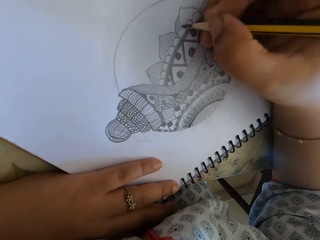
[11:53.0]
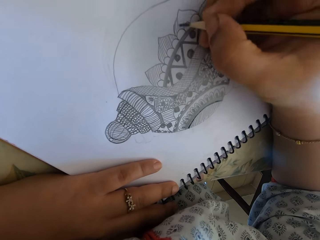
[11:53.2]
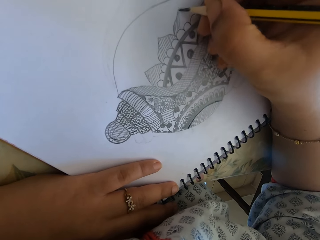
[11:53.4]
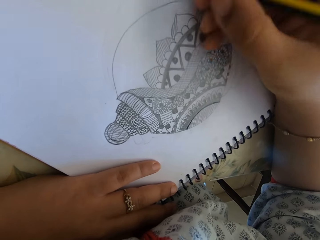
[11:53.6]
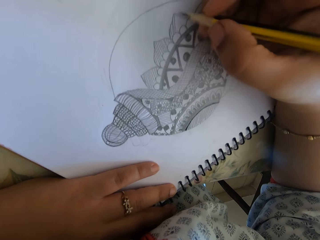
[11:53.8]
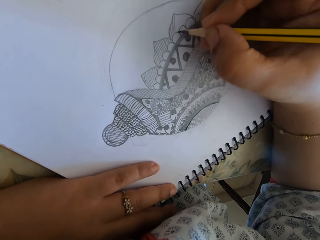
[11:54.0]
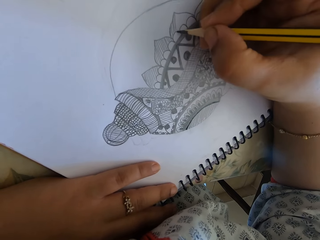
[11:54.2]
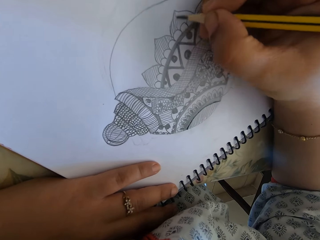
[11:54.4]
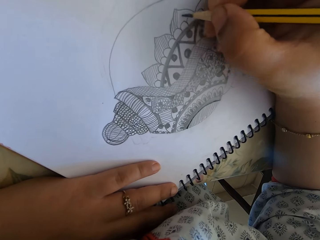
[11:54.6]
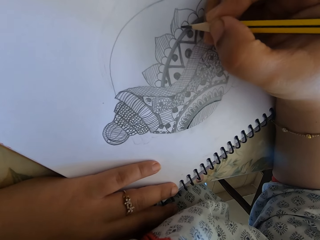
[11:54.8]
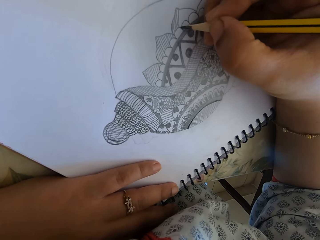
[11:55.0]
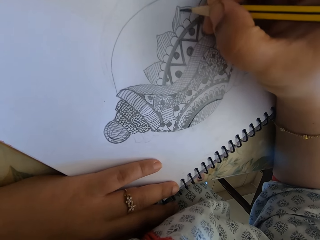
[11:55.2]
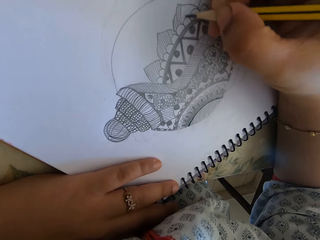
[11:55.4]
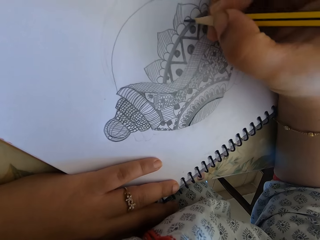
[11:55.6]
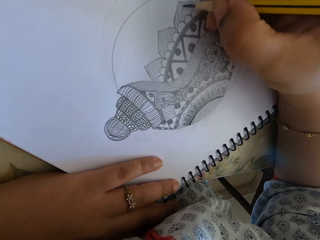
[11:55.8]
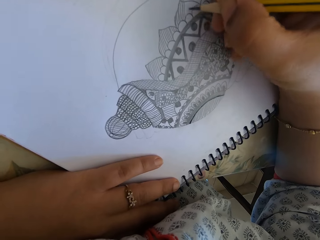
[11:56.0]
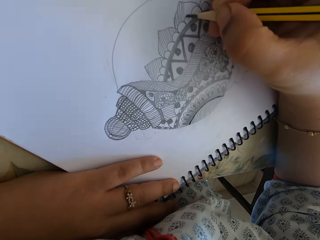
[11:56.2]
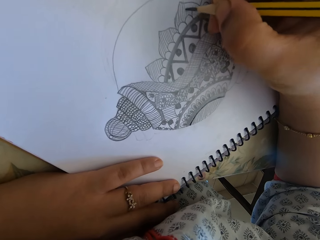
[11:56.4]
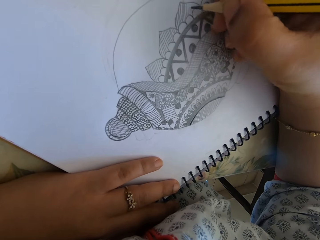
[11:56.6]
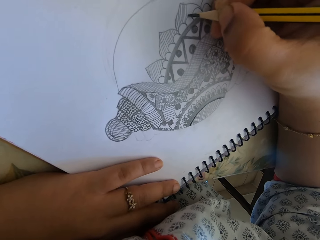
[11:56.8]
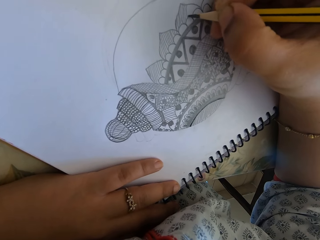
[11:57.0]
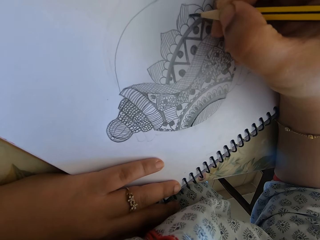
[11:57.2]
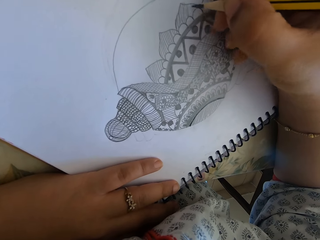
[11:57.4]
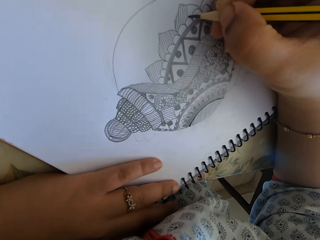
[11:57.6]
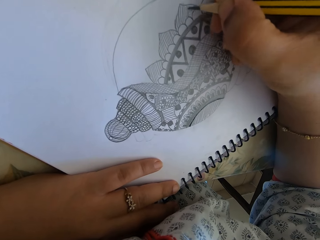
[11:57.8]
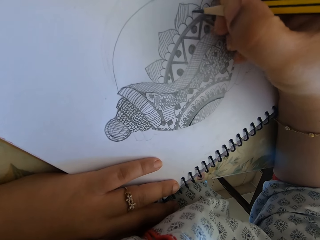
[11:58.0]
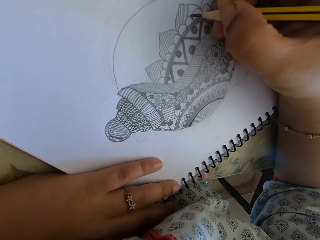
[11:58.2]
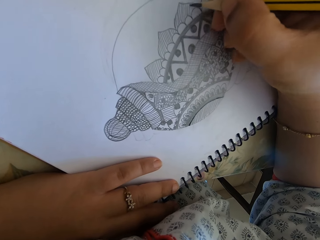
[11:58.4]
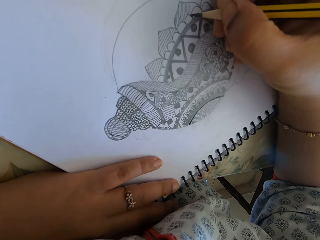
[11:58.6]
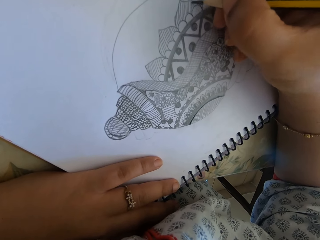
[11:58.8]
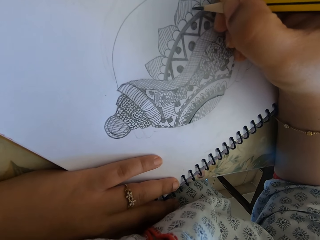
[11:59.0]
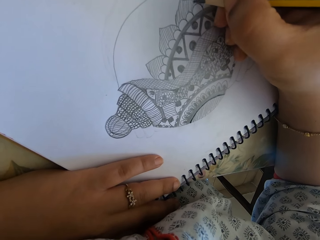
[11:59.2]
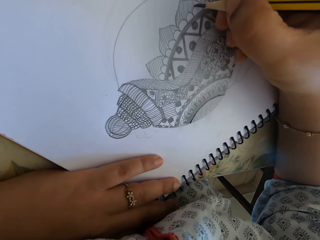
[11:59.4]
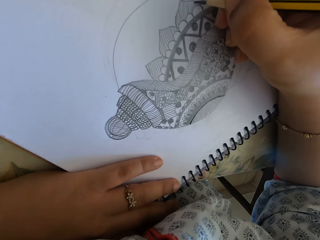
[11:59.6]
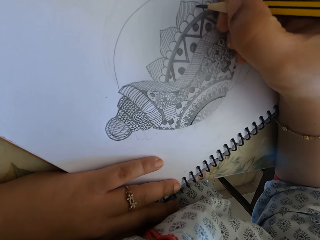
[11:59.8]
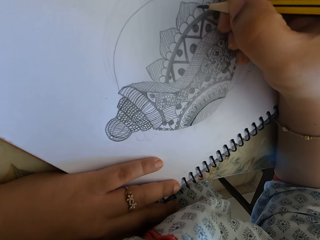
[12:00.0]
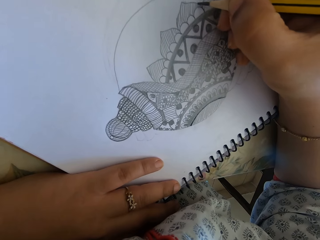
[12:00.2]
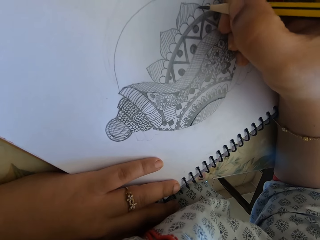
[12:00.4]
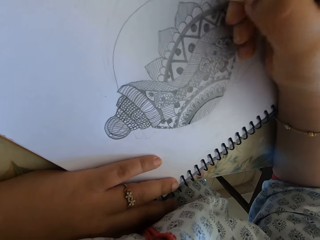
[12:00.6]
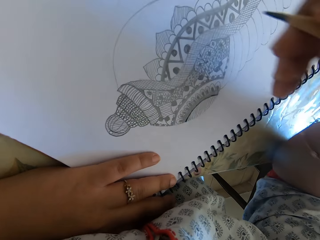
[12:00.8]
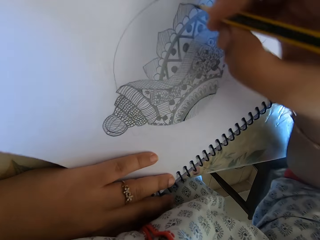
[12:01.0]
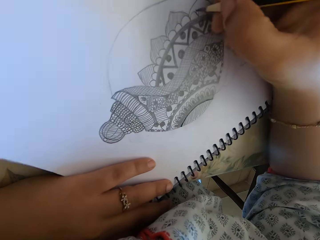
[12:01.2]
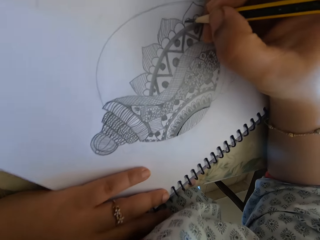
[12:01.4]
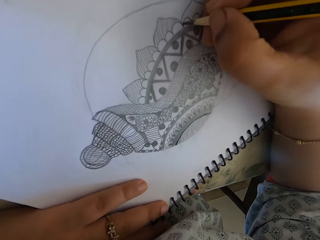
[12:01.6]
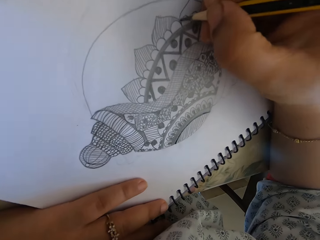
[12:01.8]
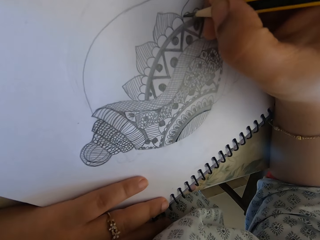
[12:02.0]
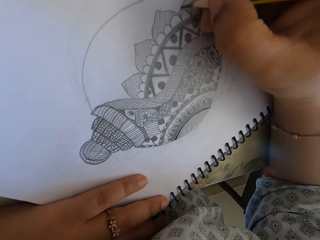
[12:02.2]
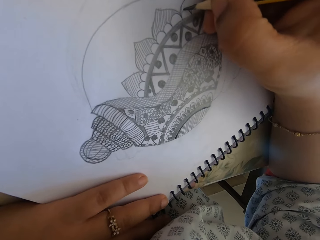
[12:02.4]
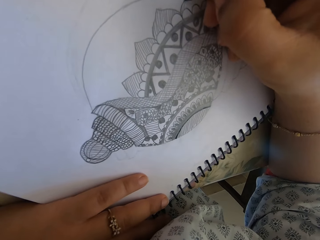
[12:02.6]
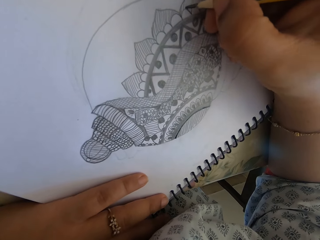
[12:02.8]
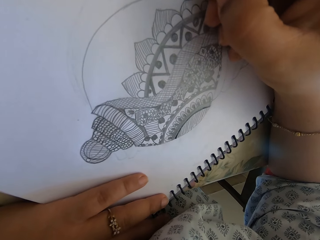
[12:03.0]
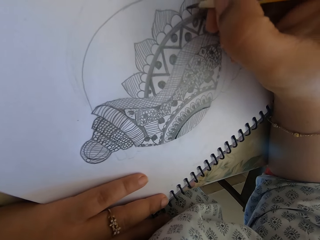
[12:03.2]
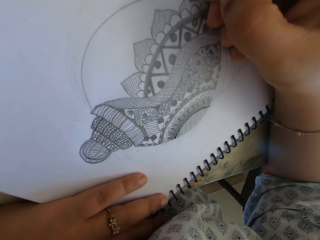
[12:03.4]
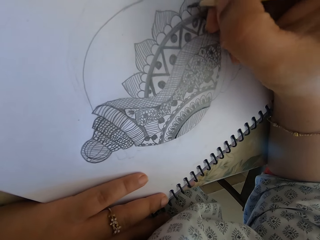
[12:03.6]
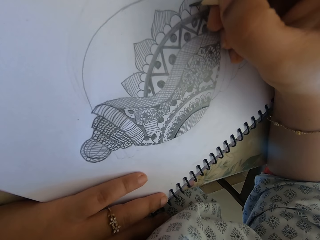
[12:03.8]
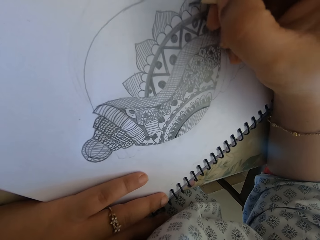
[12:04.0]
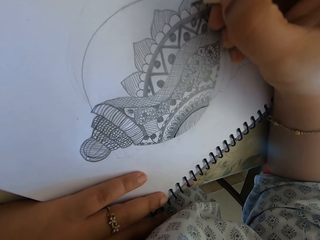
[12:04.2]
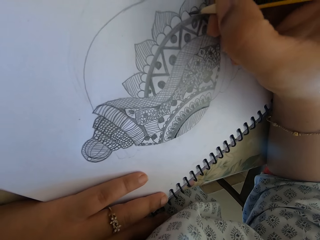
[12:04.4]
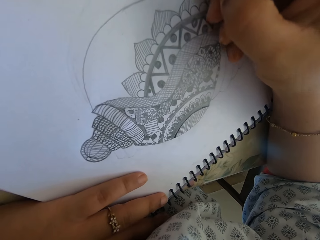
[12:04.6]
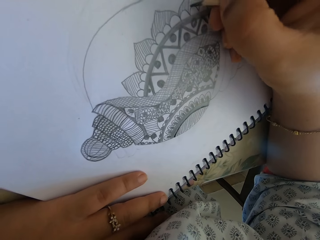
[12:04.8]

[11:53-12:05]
The camera wearer draws with a pencil on the notebook. They continue to draw.

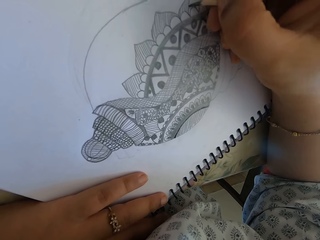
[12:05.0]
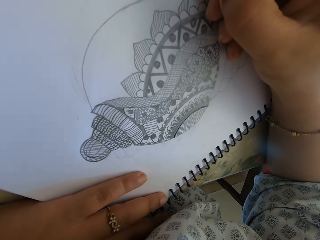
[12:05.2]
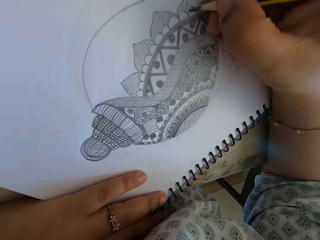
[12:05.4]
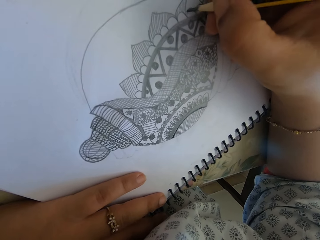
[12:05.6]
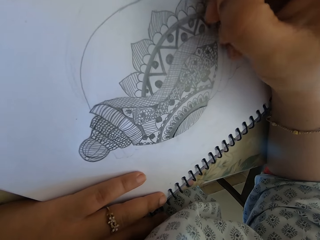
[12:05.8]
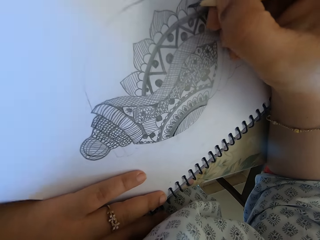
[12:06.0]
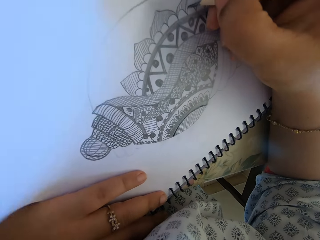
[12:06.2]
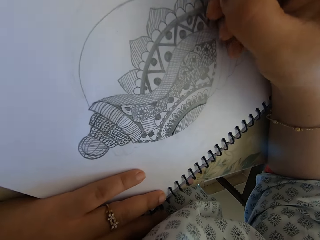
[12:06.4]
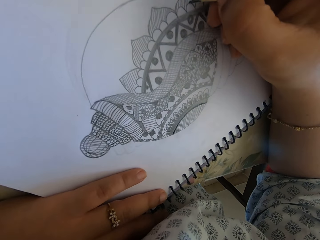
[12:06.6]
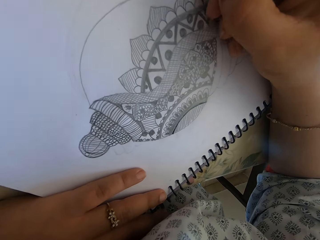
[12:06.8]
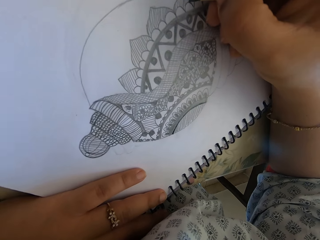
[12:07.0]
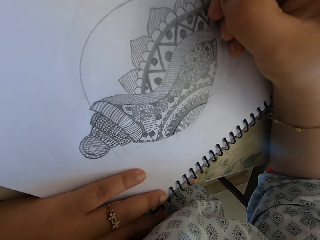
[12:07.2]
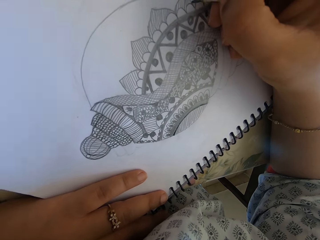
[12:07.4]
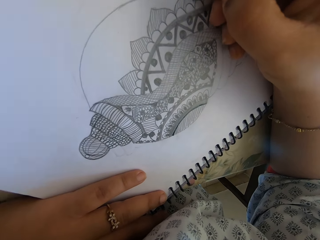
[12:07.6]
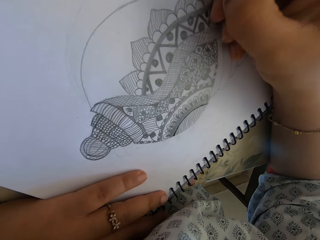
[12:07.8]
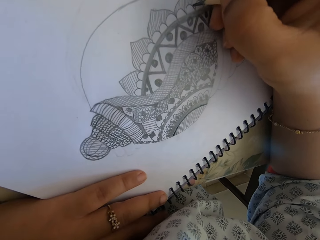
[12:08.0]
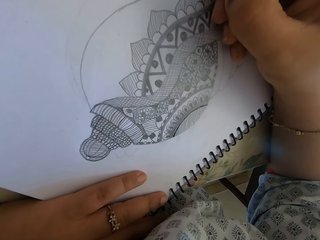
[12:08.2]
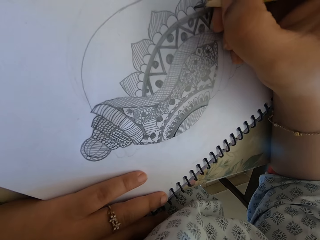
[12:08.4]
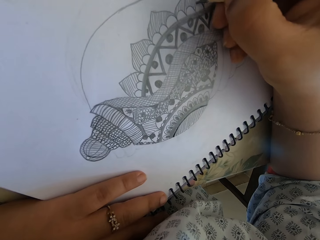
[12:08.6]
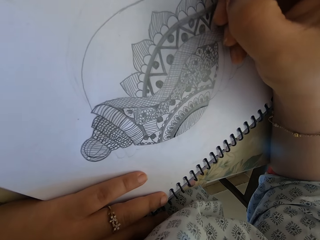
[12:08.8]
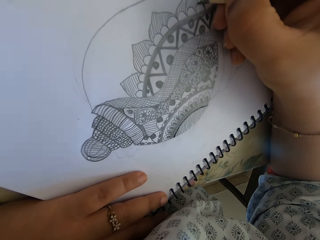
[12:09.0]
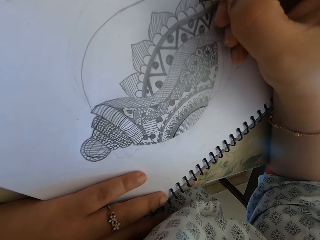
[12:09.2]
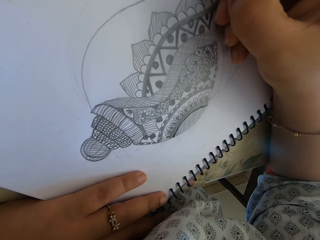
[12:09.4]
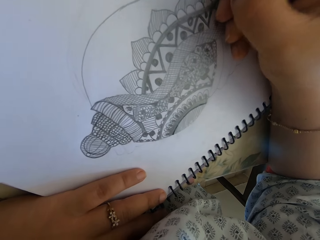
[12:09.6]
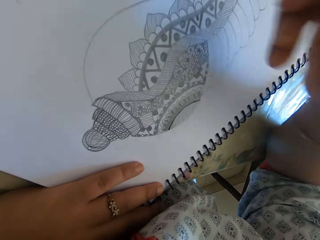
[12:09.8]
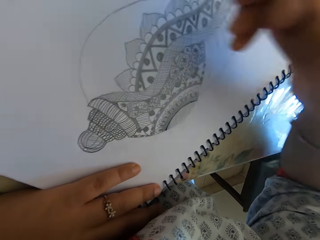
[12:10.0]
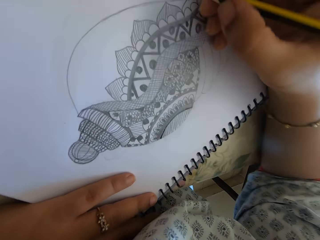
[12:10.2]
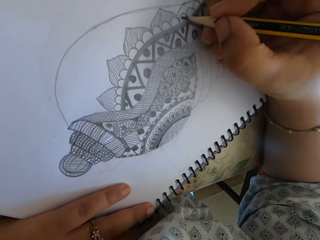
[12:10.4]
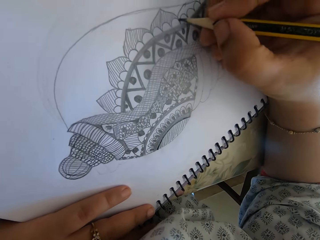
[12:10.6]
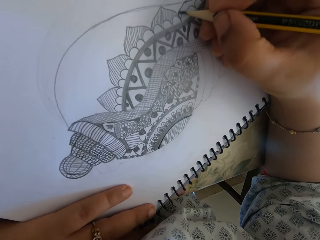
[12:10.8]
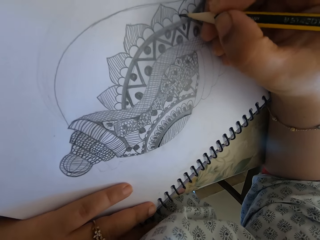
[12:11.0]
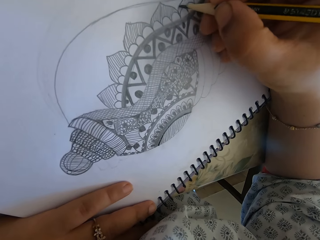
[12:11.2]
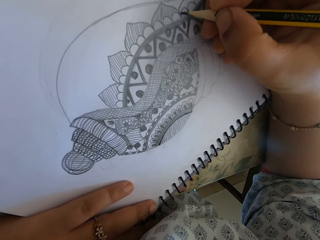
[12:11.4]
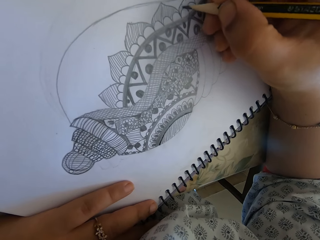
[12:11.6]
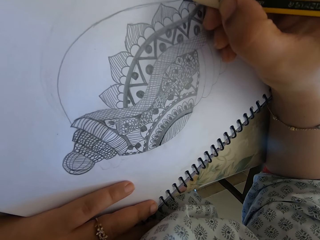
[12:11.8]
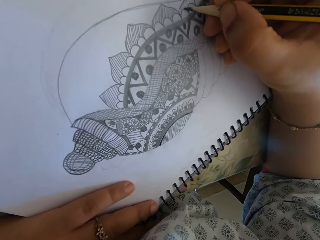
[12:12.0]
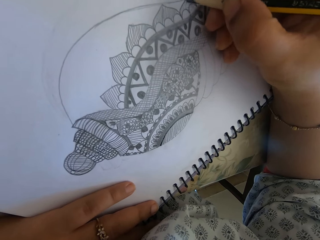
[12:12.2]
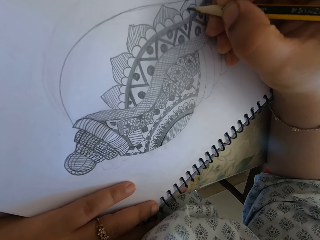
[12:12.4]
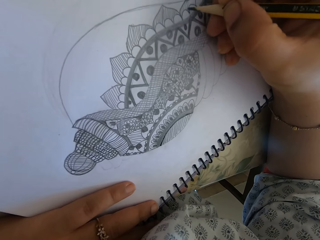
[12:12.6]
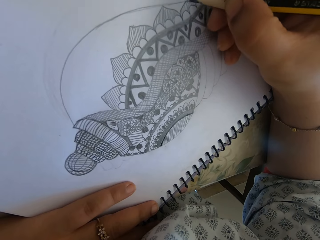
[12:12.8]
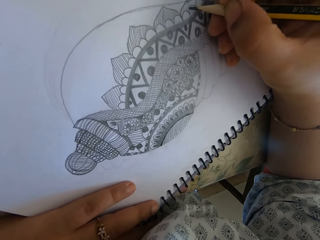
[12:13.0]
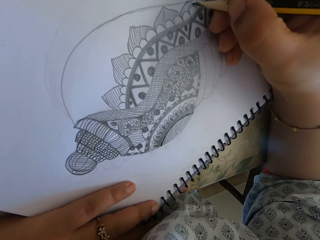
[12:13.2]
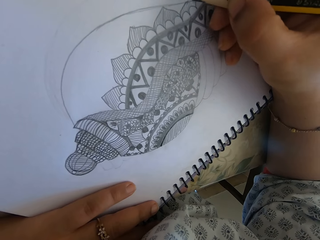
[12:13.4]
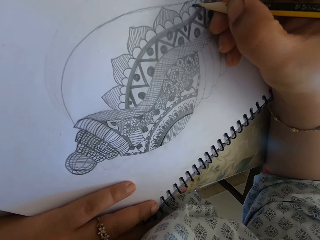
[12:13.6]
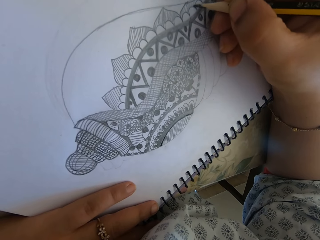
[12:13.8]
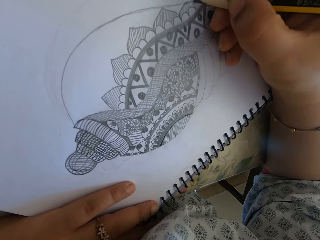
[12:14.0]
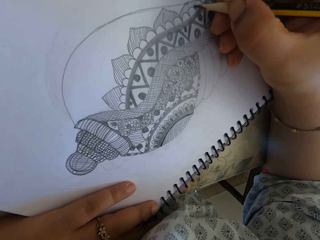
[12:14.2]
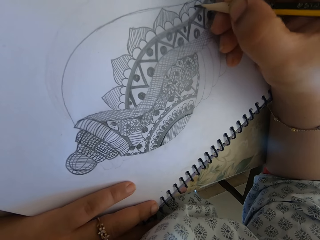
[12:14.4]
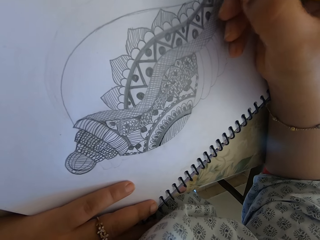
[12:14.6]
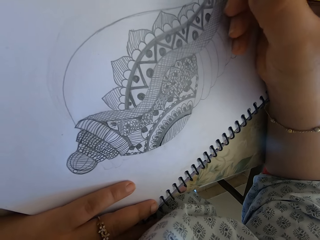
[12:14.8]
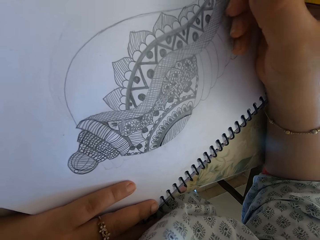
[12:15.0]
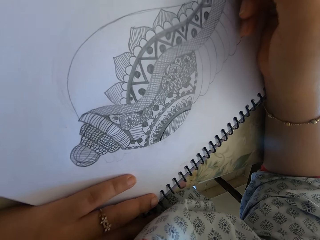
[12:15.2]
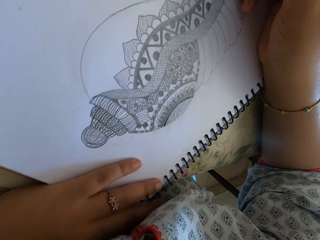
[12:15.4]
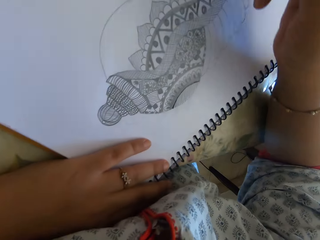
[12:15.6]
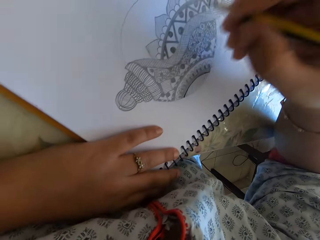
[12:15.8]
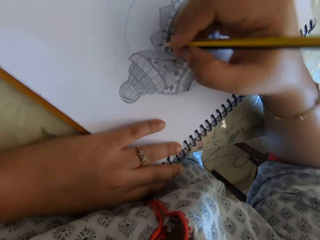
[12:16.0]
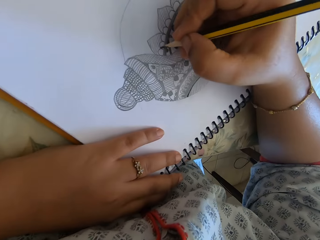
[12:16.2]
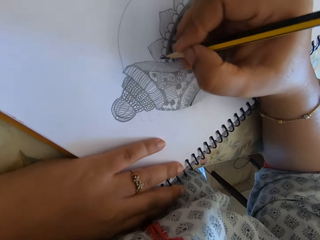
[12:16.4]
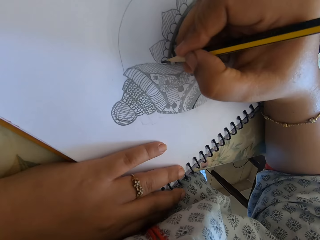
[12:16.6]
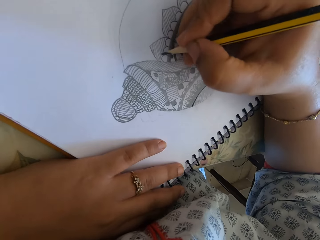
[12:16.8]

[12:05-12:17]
The camera wearer draws while talking to someone.
